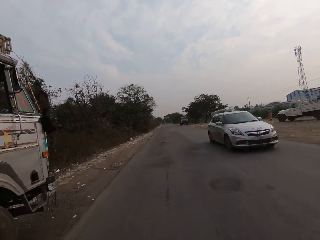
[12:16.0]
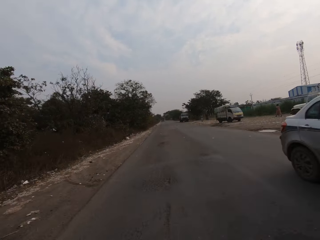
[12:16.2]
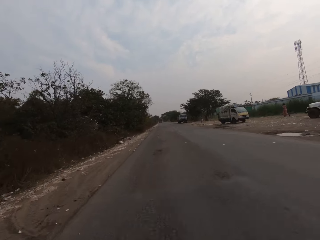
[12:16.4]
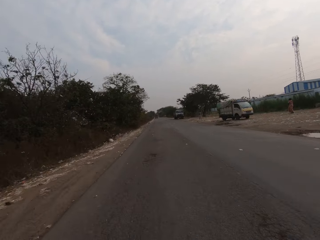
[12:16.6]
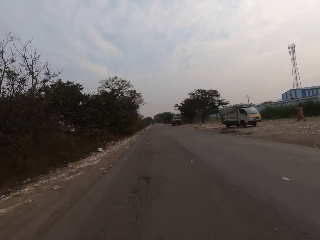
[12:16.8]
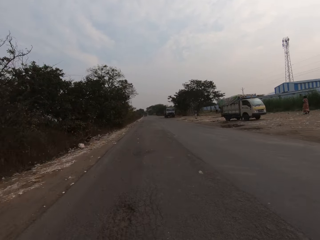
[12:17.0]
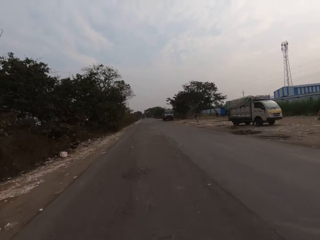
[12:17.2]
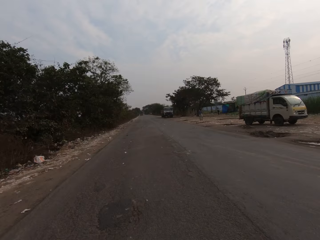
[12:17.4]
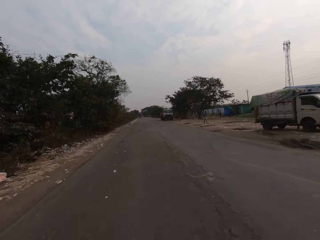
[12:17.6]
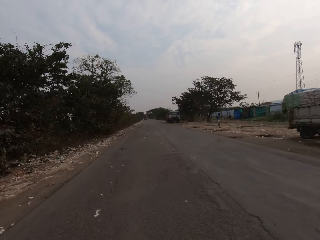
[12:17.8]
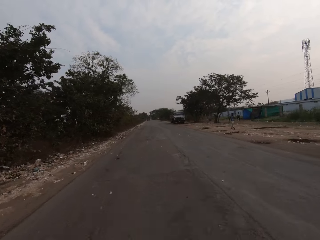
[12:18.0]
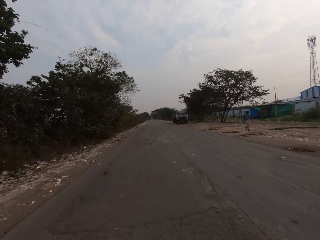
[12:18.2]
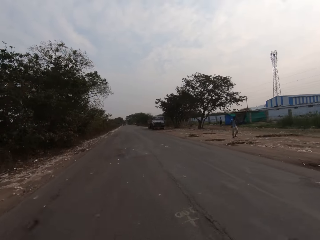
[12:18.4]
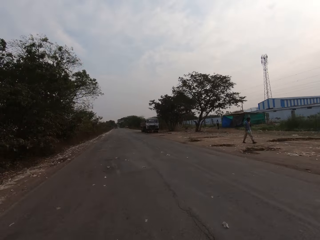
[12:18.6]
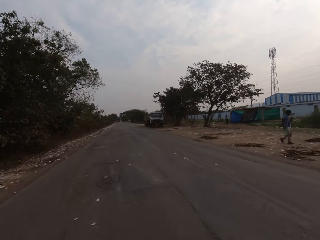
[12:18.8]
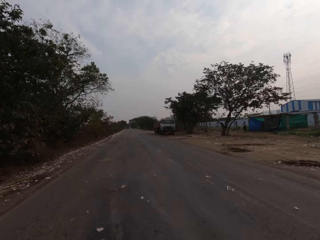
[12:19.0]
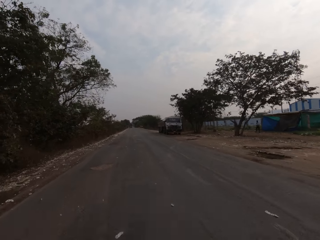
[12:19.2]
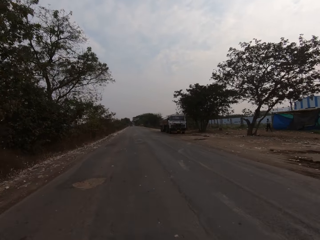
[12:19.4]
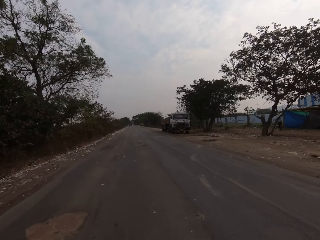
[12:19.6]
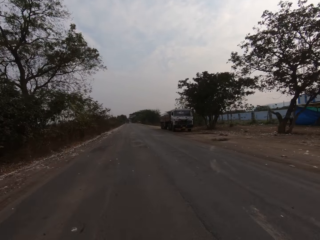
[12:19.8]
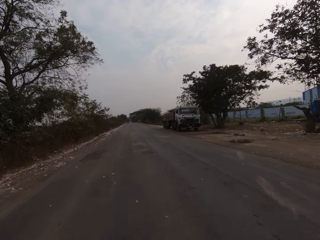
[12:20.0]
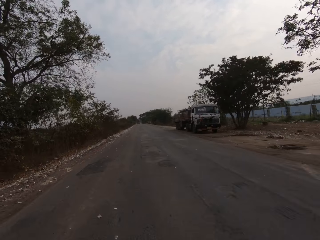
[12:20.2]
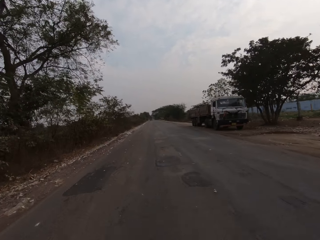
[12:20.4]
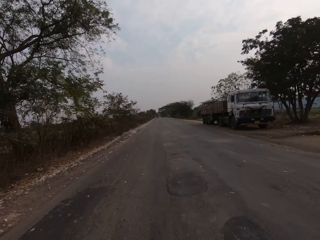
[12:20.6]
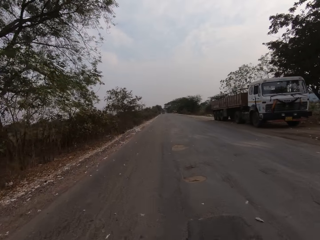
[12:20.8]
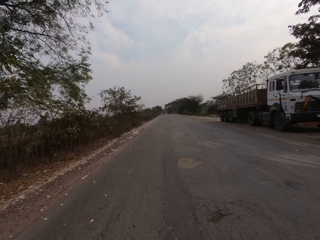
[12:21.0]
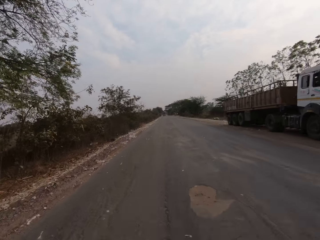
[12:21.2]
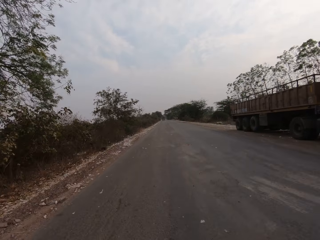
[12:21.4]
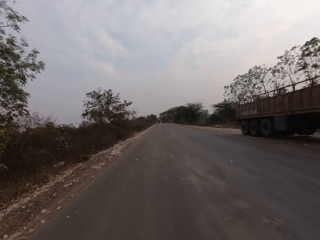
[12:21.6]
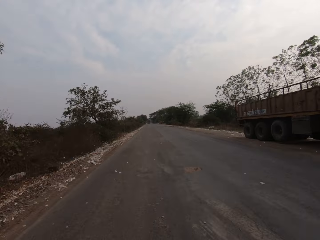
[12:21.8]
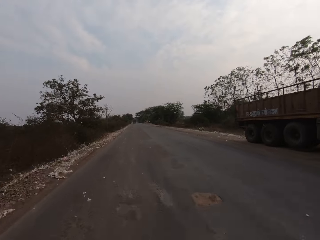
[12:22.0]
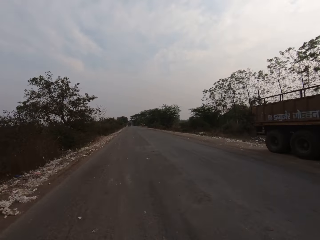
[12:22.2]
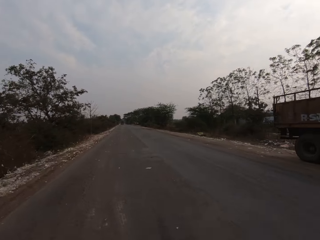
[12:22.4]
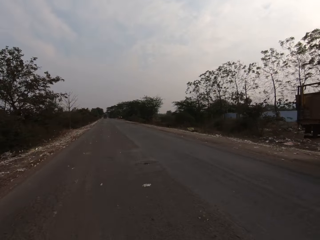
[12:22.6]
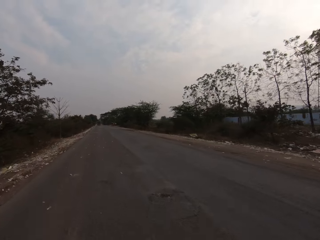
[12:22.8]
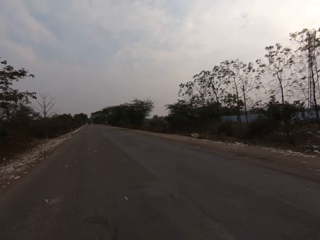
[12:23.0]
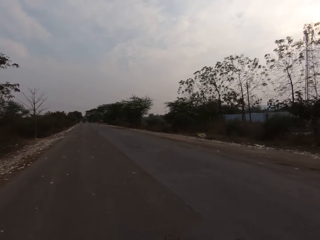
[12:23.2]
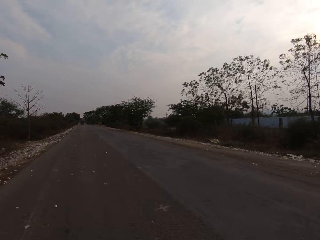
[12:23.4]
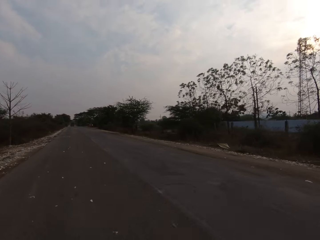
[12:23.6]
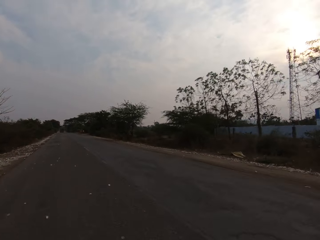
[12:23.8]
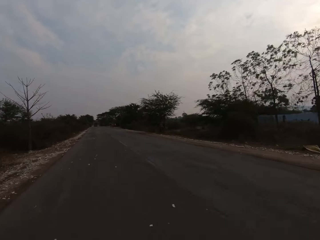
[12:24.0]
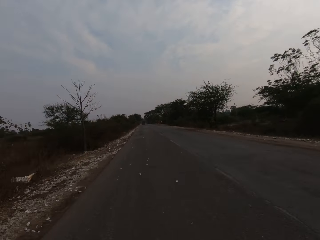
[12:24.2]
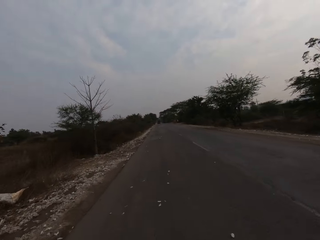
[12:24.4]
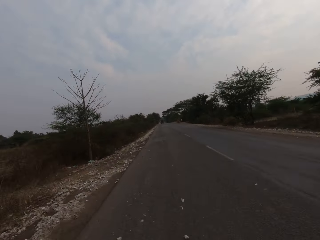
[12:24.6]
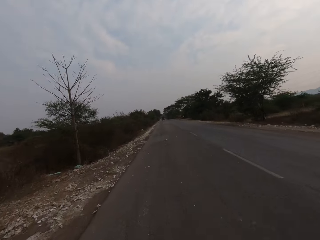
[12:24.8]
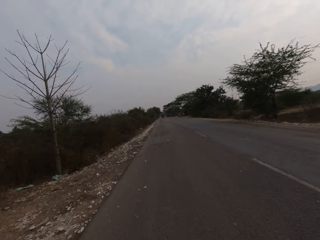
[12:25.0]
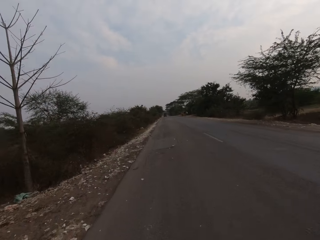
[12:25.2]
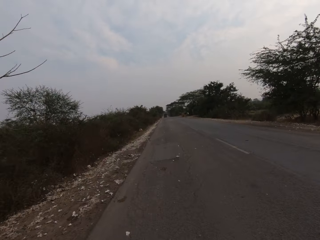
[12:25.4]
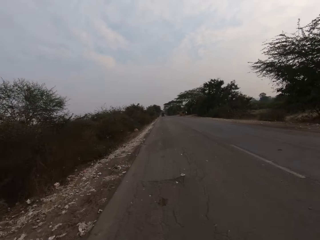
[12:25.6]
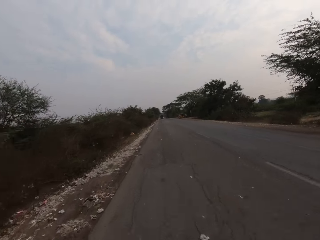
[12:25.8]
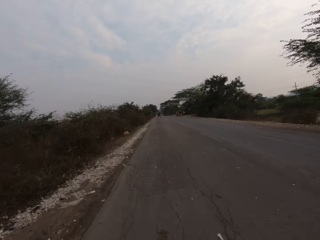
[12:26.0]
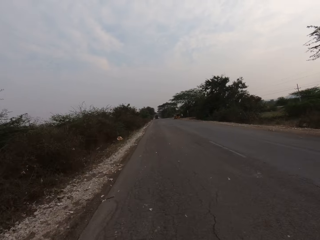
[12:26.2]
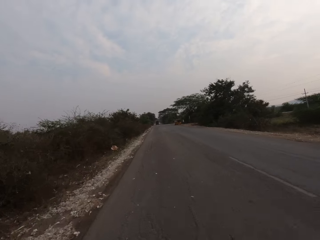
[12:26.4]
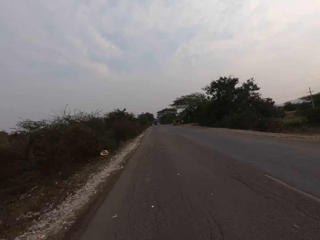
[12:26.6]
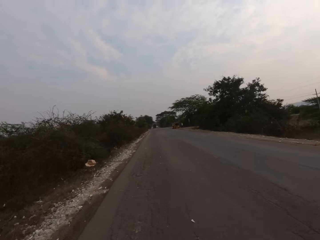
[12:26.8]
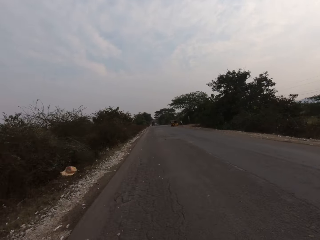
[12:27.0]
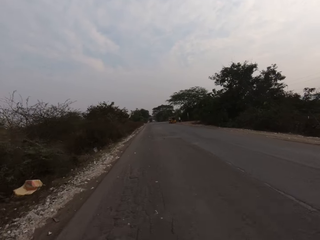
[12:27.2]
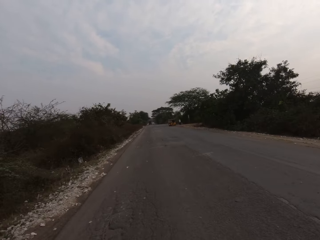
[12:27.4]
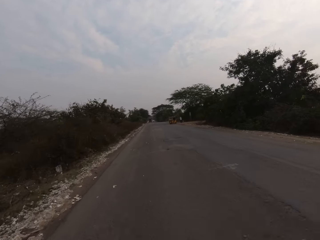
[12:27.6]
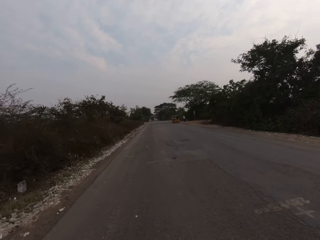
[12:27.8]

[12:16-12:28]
The camera wearer drives past a car. They drive past a truck.

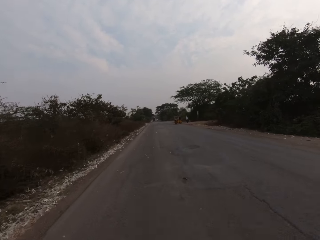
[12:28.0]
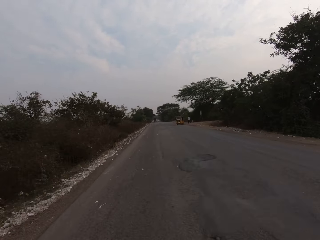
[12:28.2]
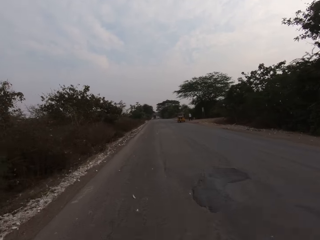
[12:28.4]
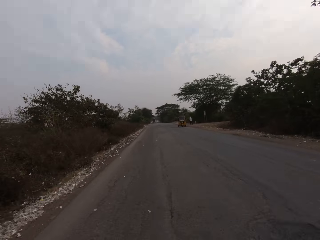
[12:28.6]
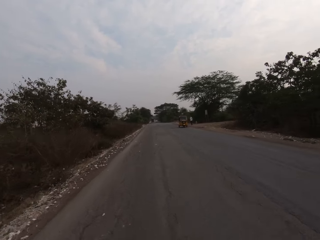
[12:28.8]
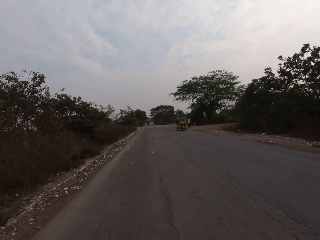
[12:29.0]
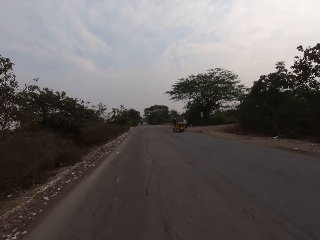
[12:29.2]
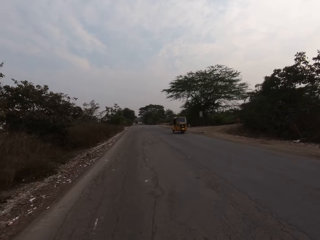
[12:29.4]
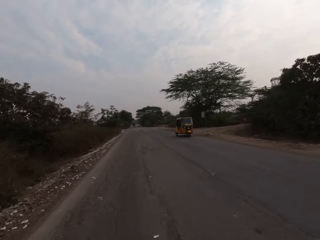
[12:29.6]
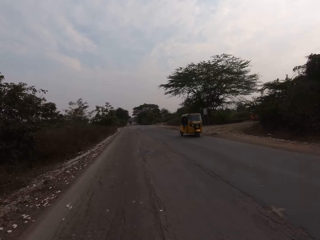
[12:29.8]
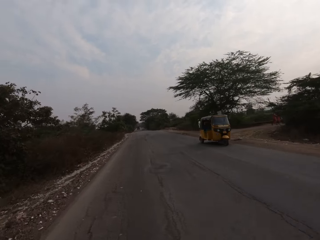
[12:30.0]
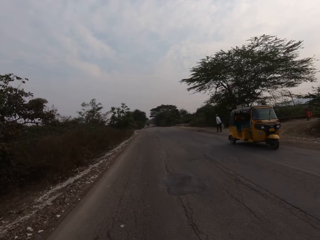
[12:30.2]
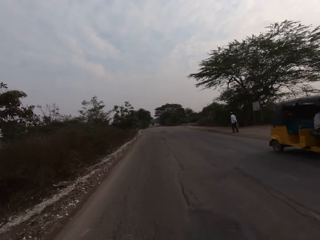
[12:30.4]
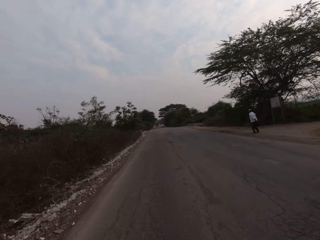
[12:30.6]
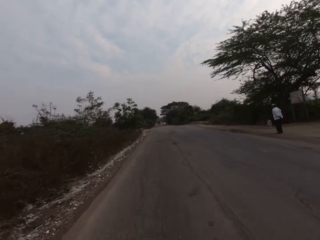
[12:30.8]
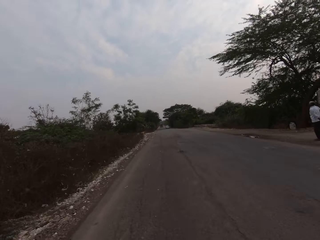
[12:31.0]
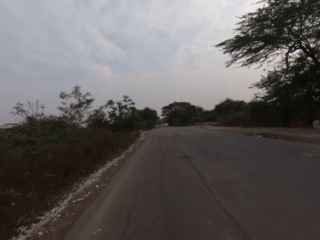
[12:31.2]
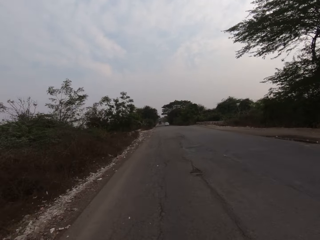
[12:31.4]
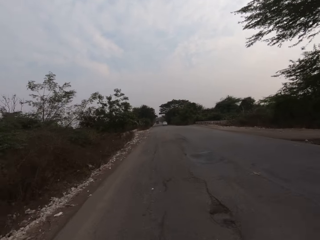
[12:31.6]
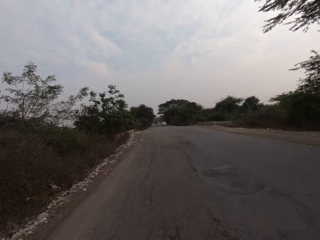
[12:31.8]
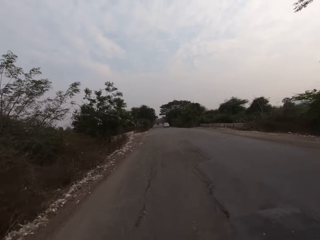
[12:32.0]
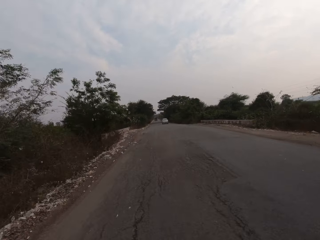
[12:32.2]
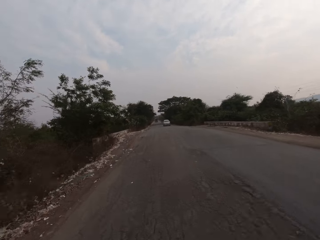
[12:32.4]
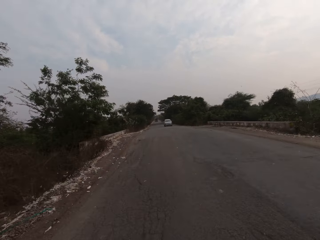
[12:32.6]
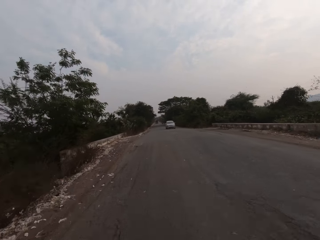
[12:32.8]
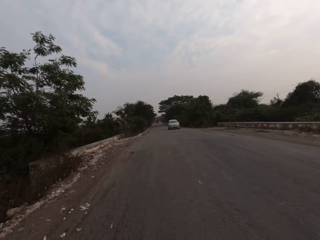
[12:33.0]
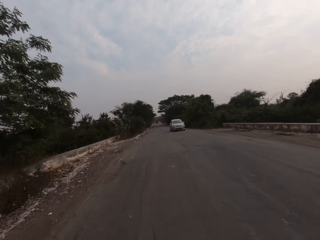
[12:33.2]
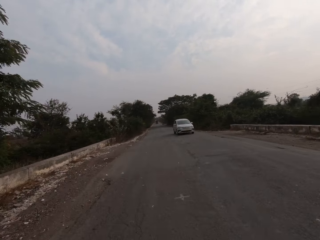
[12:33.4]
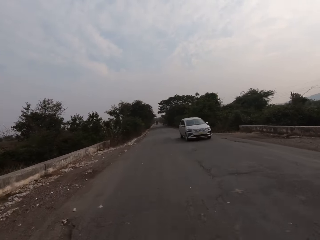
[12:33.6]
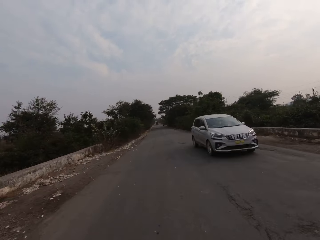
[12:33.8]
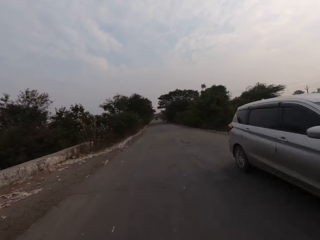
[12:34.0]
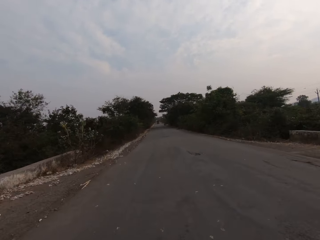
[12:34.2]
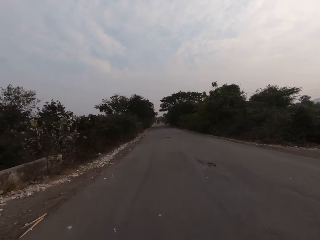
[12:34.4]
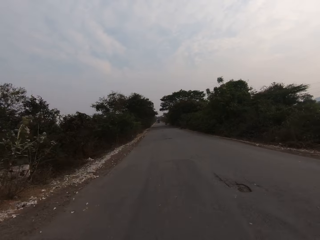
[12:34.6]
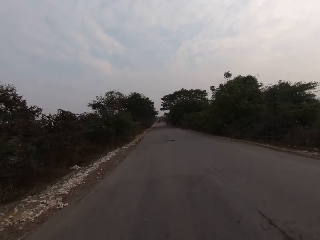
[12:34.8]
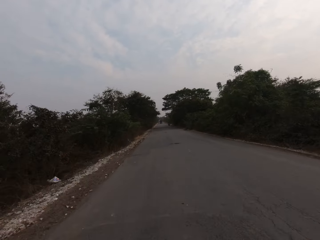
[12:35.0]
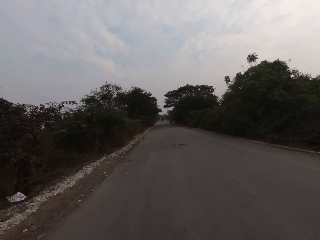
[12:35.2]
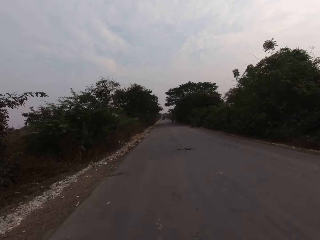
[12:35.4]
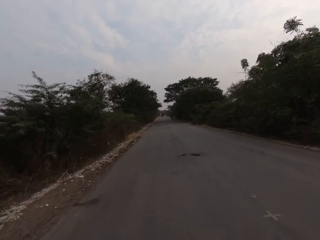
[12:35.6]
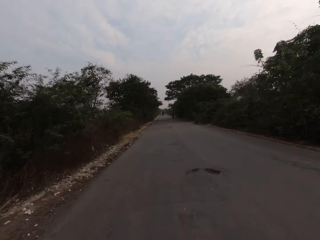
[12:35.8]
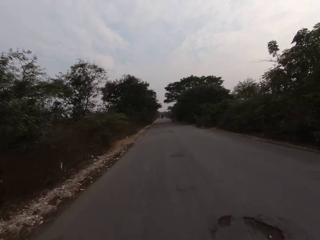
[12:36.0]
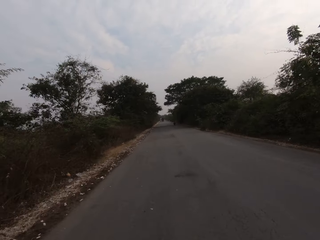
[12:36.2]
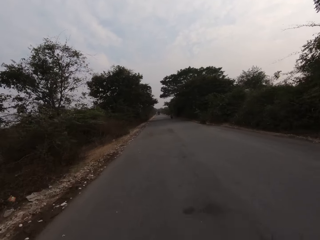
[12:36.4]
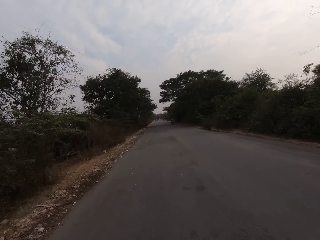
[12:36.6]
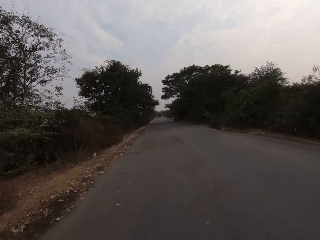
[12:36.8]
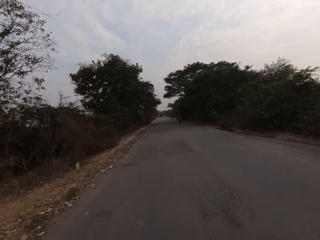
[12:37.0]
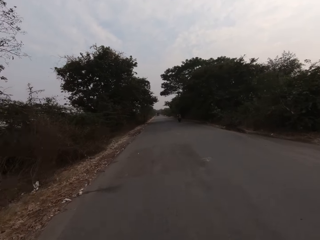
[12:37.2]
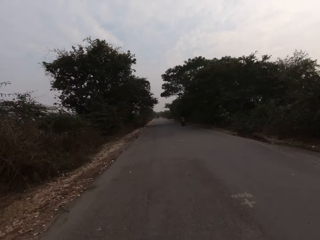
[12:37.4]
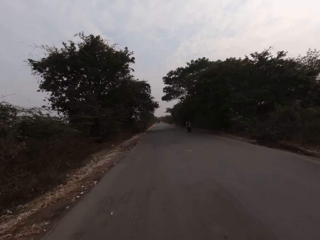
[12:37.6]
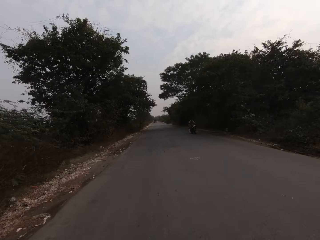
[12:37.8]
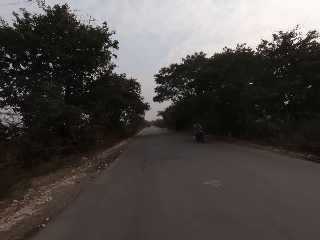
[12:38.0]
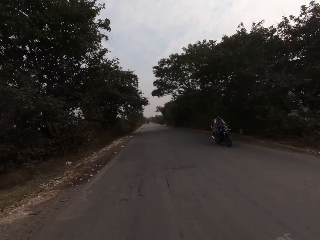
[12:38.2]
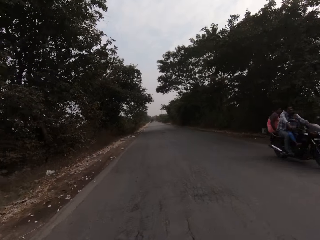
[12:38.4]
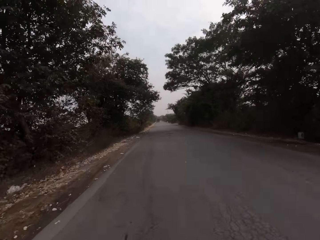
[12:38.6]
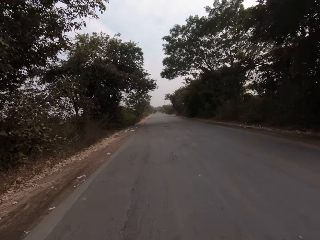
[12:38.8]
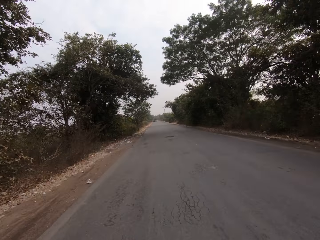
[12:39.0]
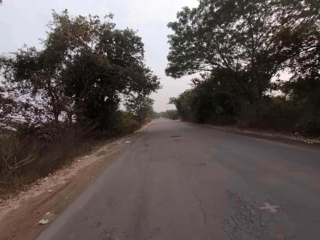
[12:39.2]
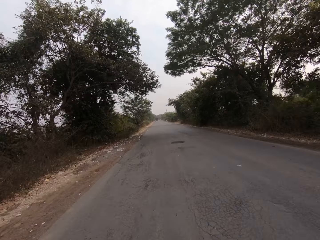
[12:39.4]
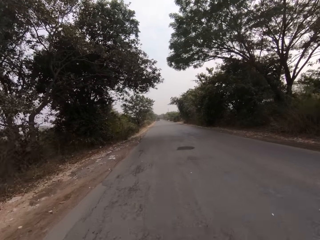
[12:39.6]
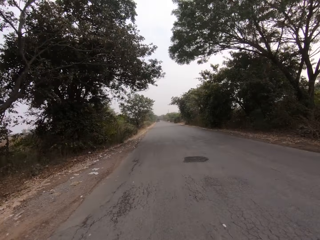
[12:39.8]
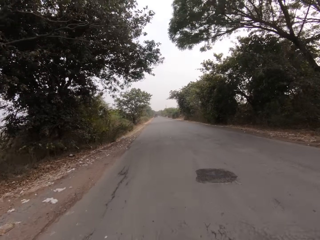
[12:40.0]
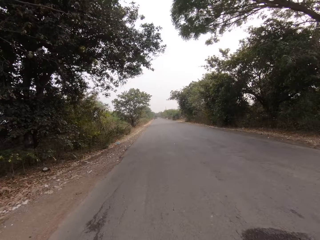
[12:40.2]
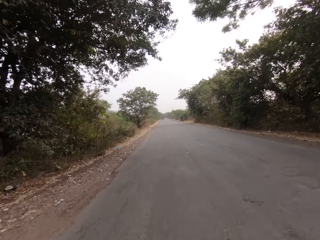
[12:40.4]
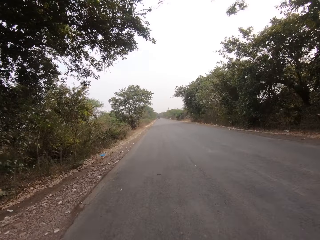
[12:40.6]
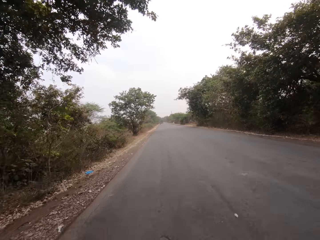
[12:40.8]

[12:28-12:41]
The camera wearer drives past a tricycle. They drive past a car. They drive past a bike.
